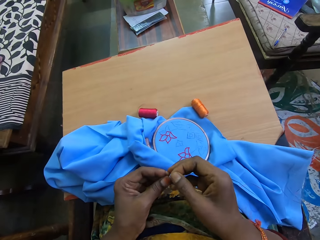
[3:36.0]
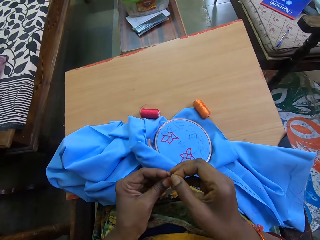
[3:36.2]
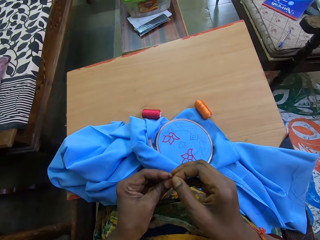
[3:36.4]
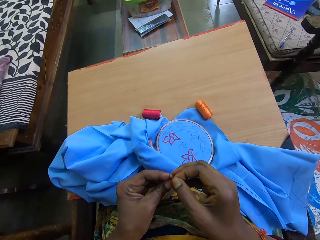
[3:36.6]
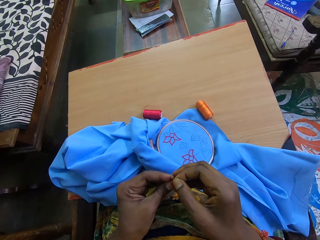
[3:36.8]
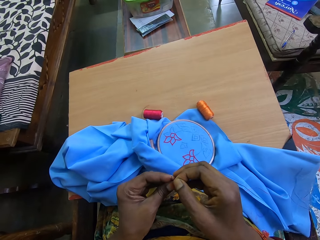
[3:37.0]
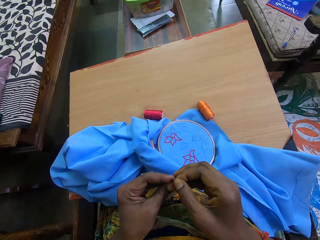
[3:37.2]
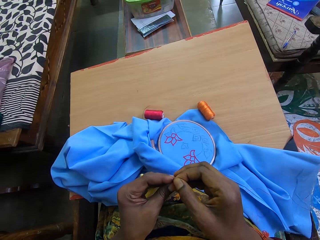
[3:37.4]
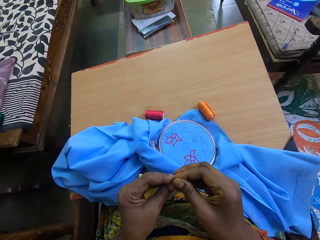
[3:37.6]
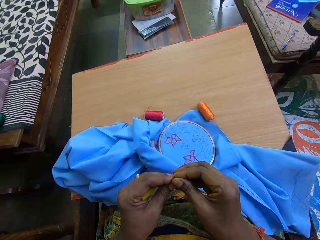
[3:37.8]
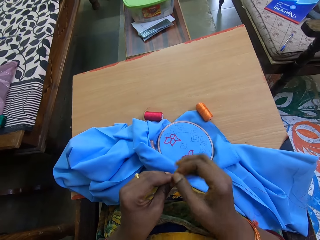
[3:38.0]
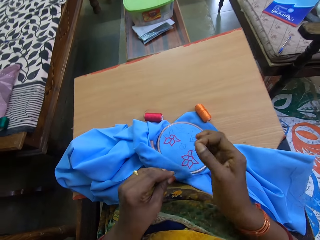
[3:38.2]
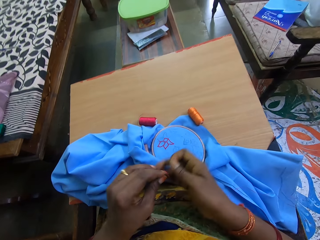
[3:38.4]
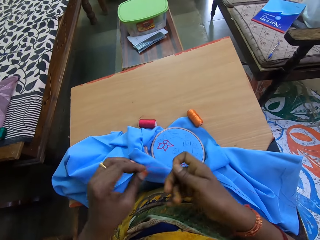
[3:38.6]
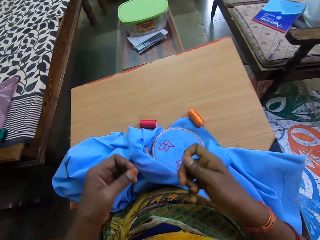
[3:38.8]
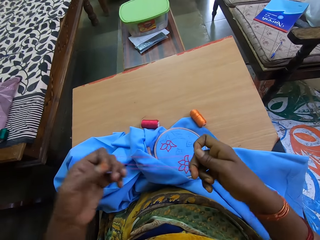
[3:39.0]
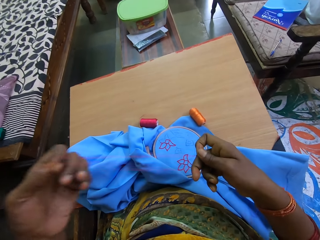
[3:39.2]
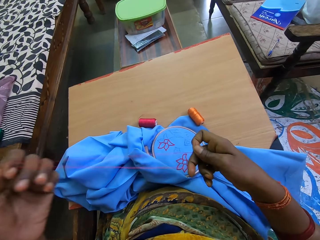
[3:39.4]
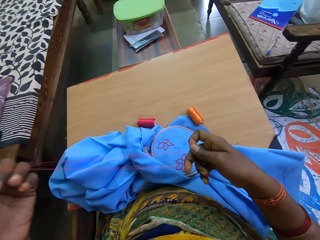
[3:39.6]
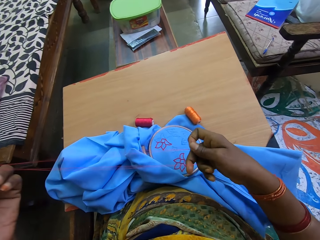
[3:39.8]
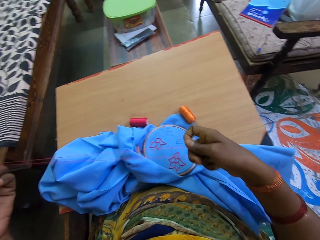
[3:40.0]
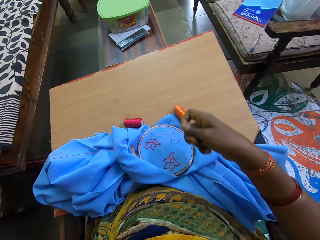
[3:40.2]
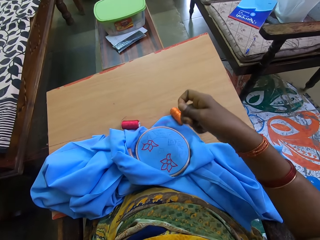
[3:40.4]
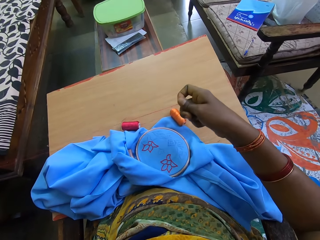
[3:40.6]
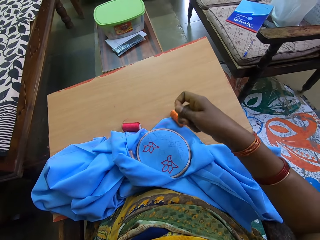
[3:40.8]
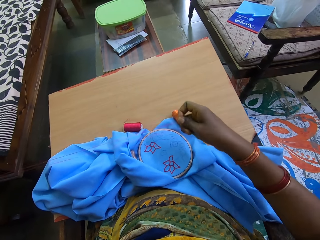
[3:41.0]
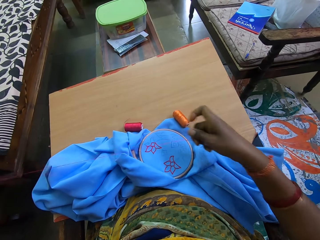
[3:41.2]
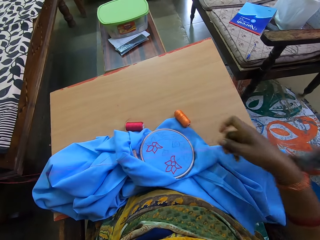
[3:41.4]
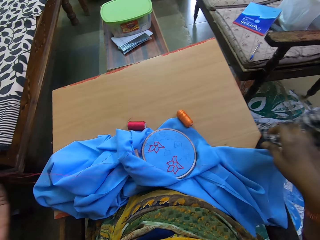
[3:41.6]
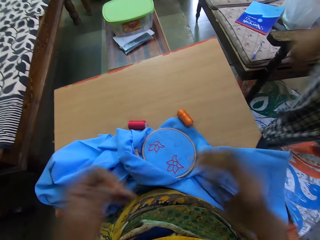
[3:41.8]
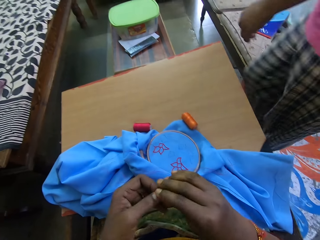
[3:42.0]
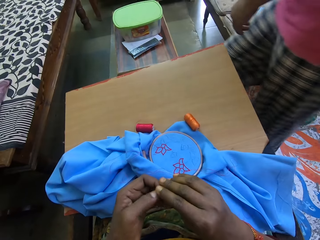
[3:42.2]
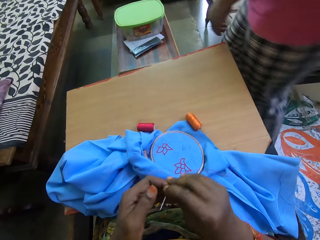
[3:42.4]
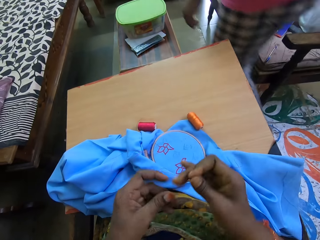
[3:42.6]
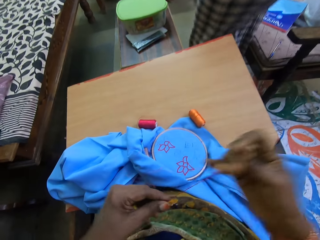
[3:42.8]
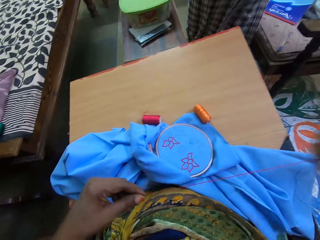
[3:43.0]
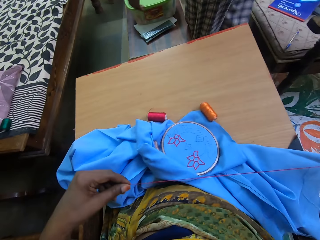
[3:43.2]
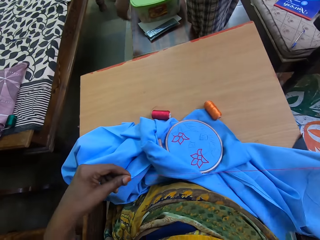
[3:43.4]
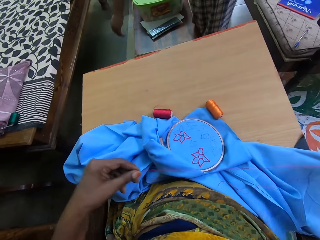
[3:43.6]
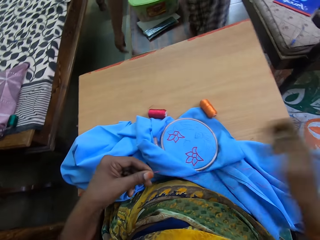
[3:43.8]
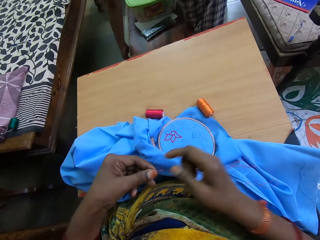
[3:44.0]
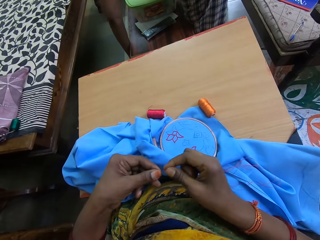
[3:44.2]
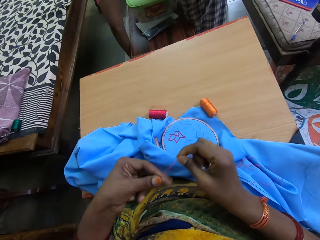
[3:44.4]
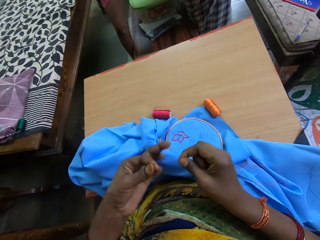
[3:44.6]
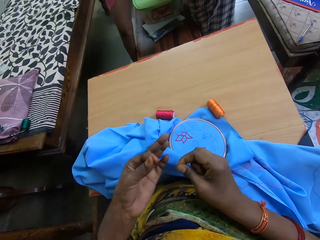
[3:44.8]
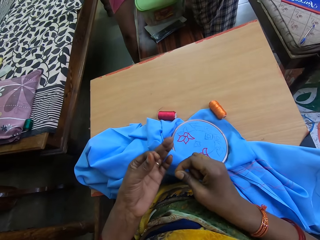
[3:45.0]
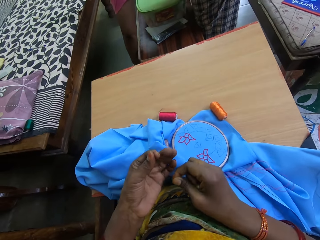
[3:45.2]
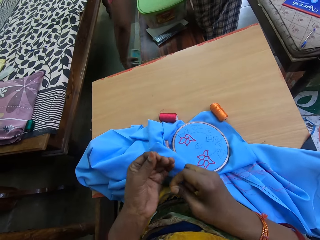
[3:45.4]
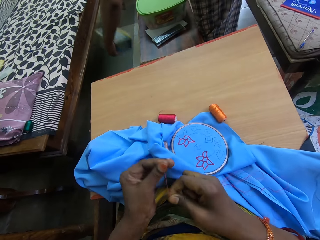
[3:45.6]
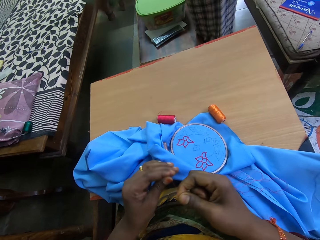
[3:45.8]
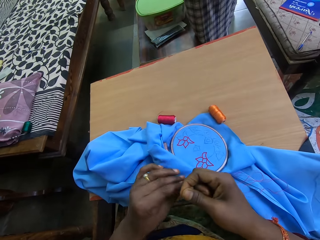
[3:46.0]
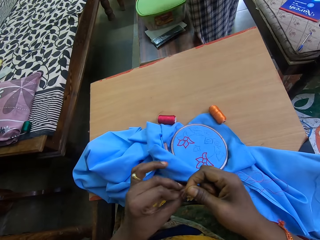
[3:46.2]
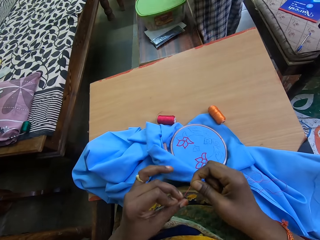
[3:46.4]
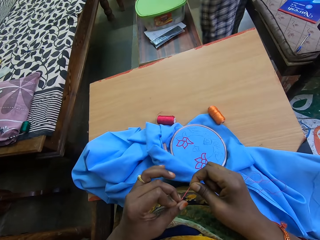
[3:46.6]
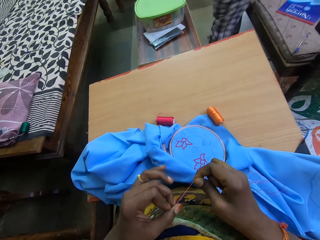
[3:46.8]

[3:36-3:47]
The camera wearer threads the needle in her left hand with the thread in her right hand. The woman converses with the camera wearer. The camera wearer straightens the thread. She converses with the woman. She straightens the thread and ties a knot on the thread. The woman picks up a plate from under a table with her left hand.

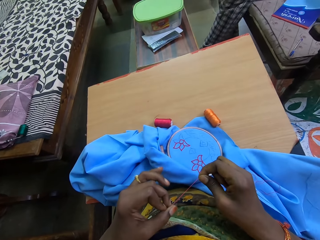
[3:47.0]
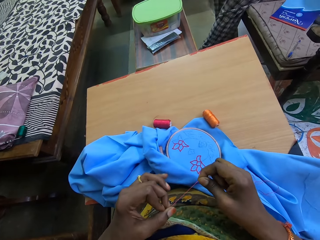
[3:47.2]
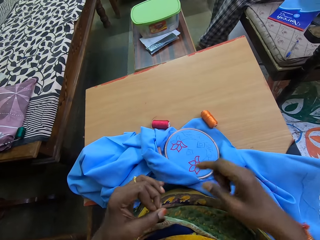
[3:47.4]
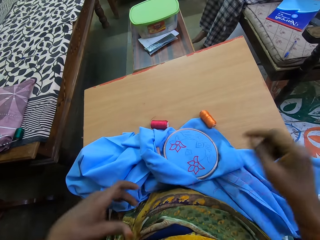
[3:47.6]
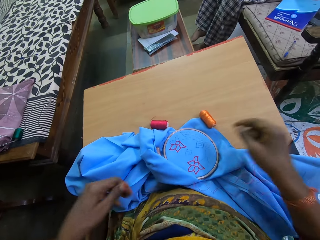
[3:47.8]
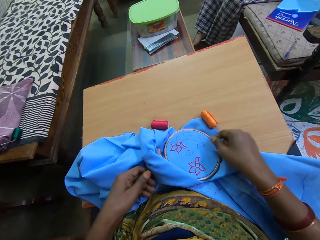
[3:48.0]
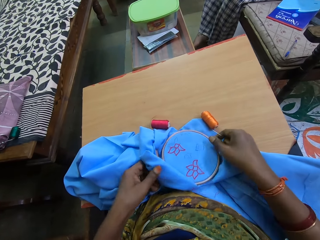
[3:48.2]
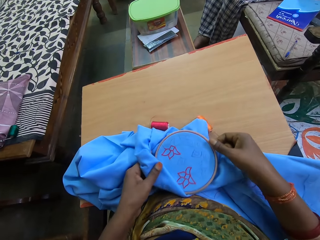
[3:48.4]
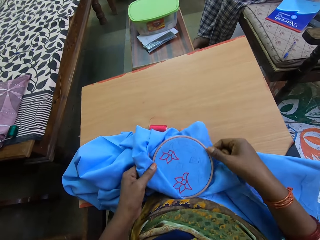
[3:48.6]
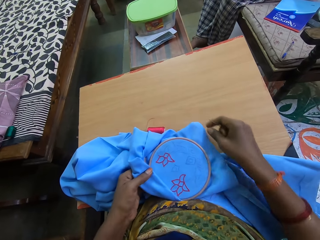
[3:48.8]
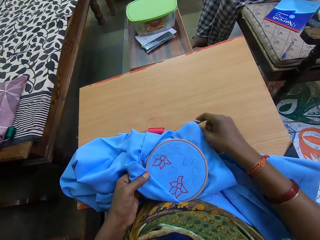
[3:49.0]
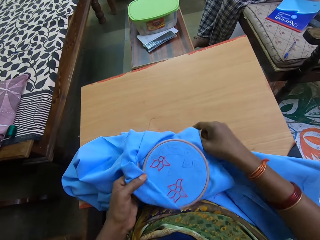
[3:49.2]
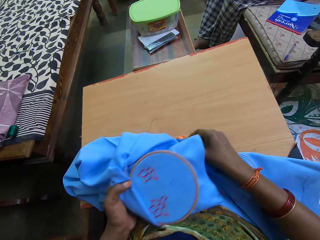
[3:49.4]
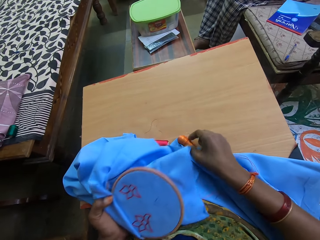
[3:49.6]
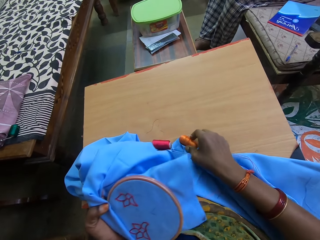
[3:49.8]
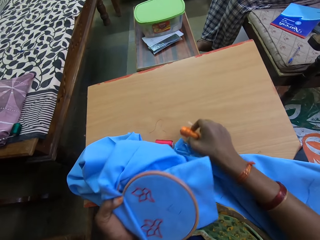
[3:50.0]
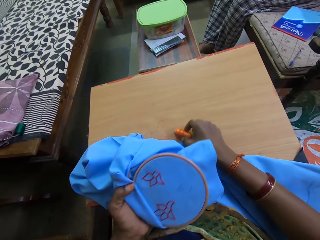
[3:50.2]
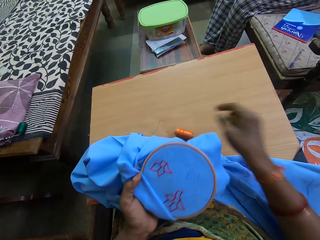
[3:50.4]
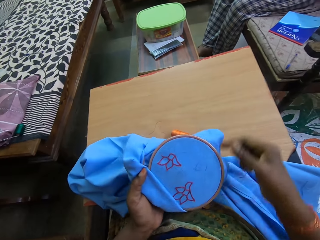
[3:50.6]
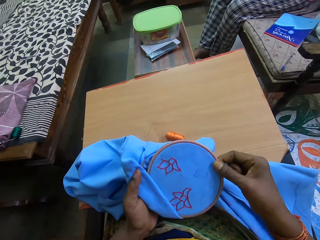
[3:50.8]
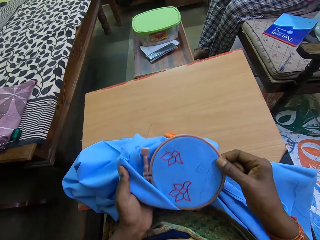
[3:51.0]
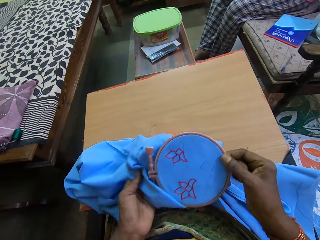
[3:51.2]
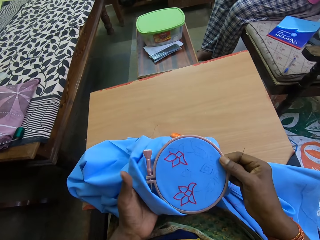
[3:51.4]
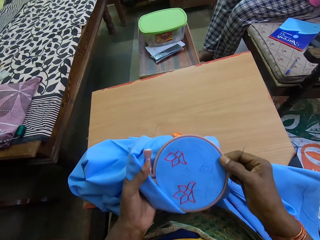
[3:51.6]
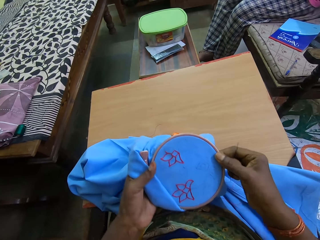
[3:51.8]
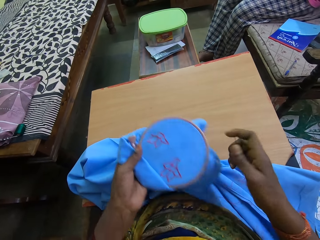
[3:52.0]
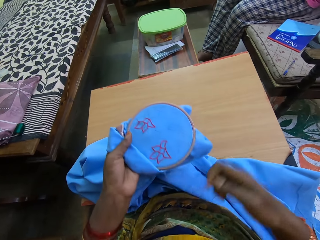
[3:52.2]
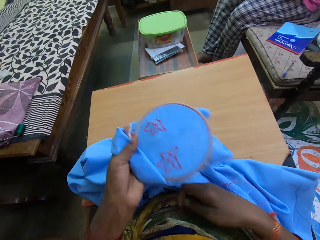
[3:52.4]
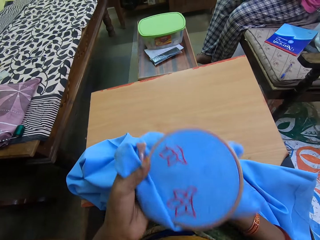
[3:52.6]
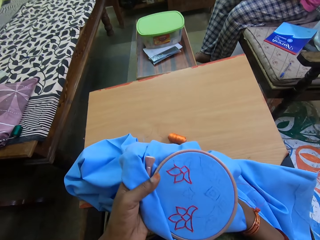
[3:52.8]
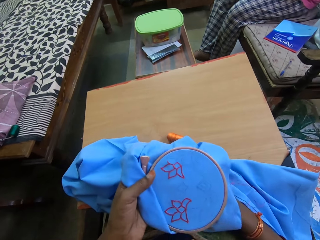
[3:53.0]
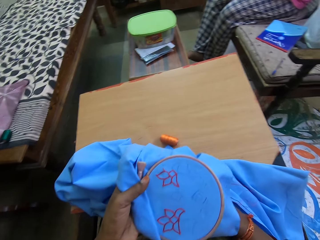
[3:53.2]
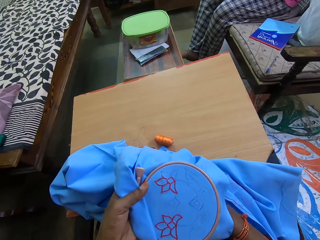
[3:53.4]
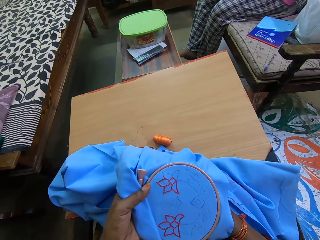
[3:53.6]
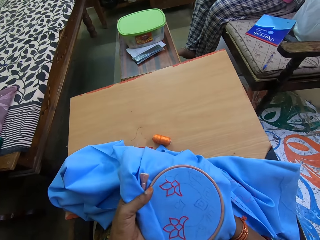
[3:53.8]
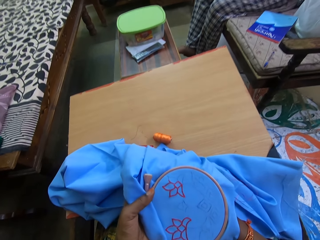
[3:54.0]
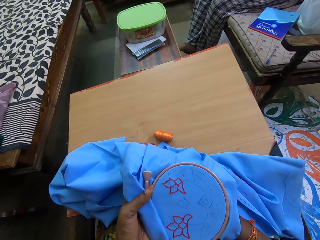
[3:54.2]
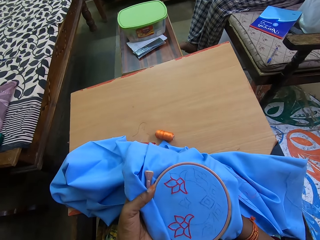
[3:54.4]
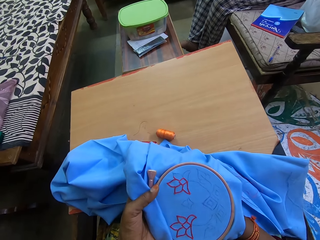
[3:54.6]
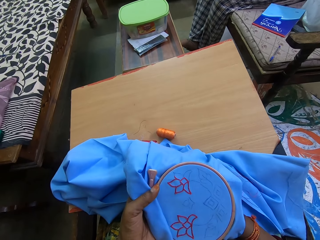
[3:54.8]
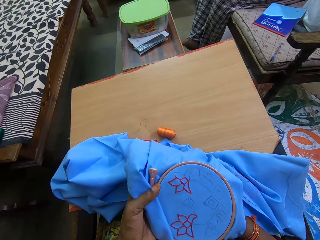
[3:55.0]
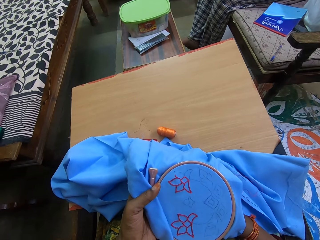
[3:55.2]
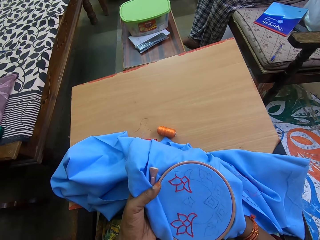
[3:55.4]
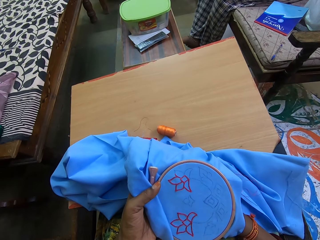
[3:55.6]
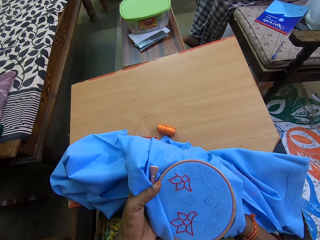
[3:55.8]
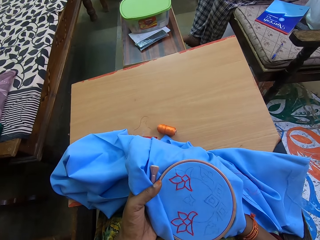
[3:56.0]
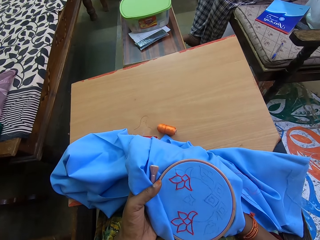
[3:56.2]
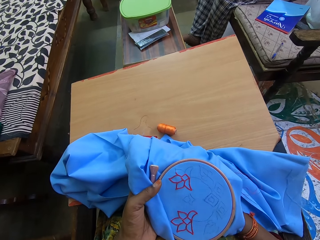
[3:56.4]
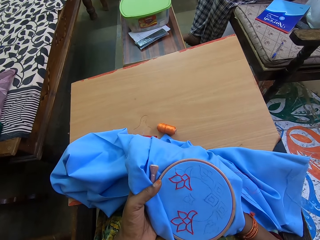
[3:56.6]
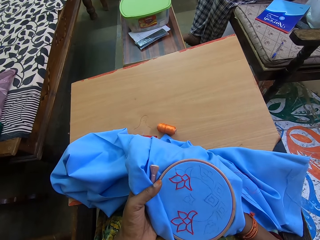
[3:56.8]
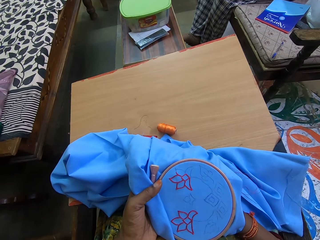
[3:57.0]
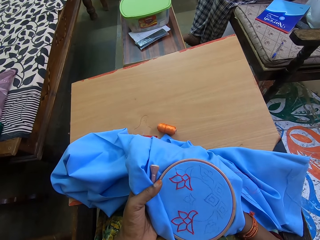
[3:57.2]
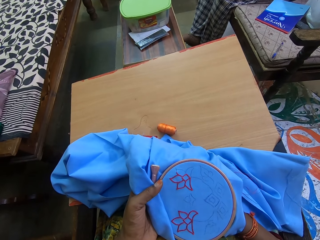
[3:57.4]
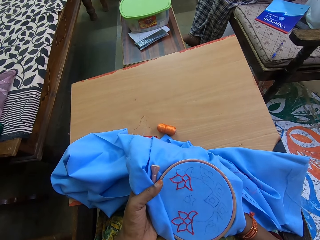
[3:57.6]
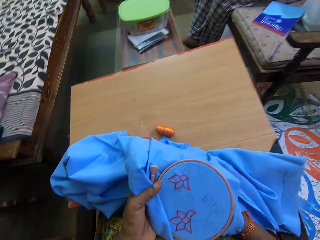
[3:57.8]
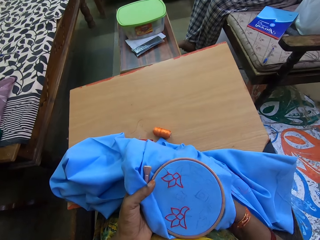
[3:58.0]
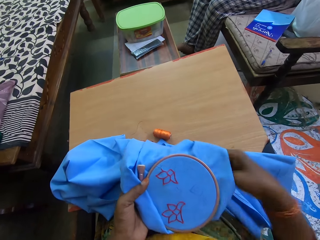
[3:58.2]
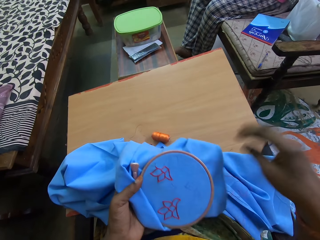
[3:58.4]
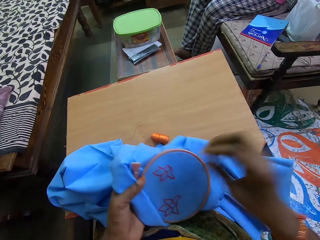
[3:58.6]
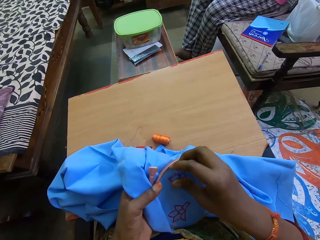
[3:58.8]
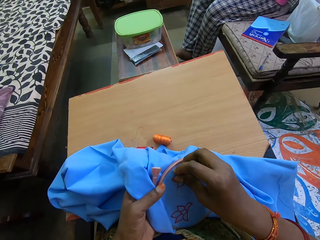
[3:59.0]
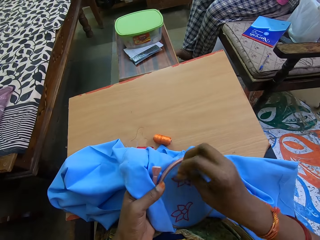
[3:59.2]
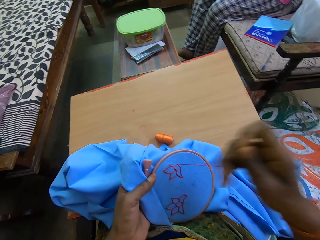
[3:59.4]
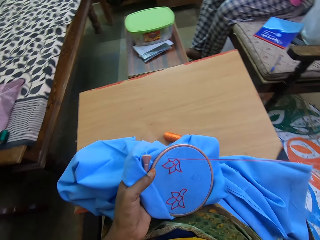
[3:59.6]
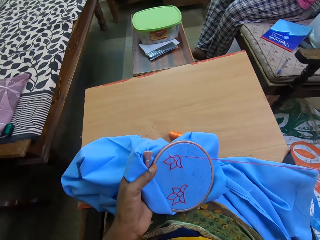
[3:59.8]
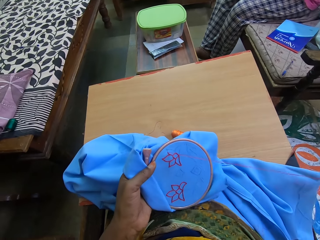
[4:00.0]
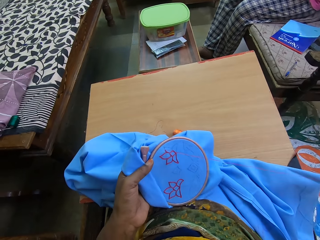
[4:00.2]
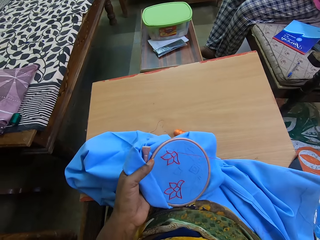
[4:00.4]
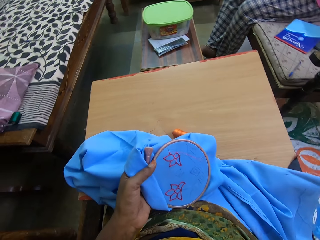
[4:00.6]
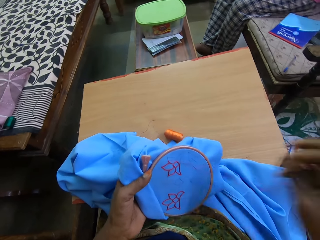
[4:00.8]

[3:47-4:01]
The woman sits on the couch. The camera wearer picks up the fabric in the embroidery hoop from her lap with both hands. She moves the thread roll on the table with her right hand. She holds the fabric in the embroidery hoop with both hands. She aligns the cloth. She sews the pattern on the fabric in the embroidery hoop with the needle and thread in her right hand. She inserts the needle in the cloth and pulls the needle in the cloth.
